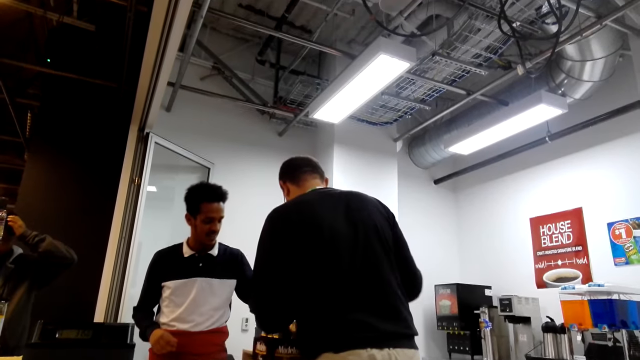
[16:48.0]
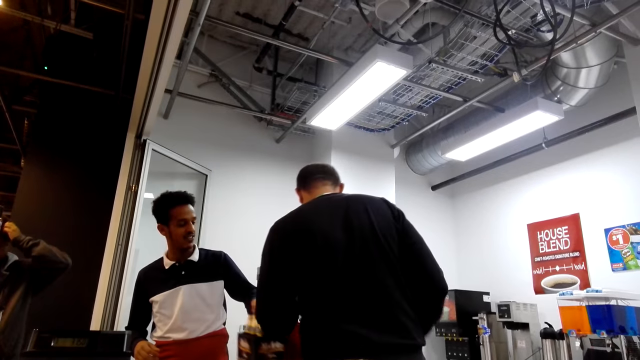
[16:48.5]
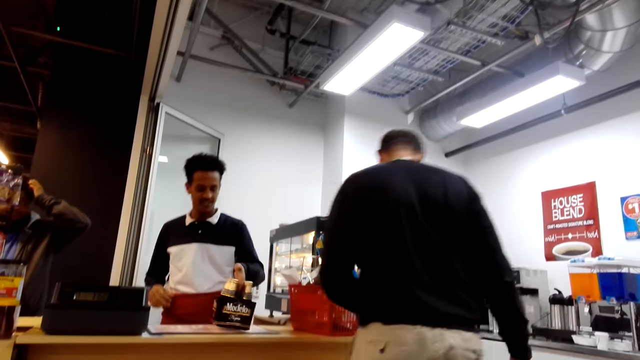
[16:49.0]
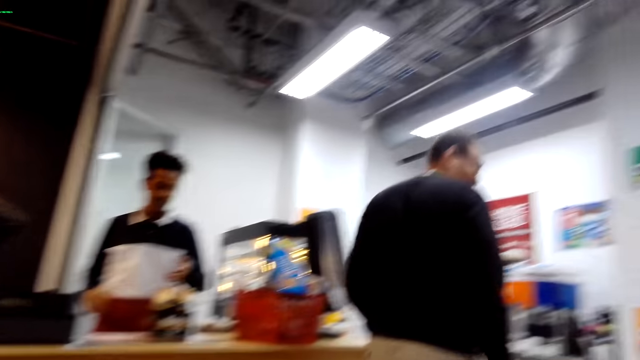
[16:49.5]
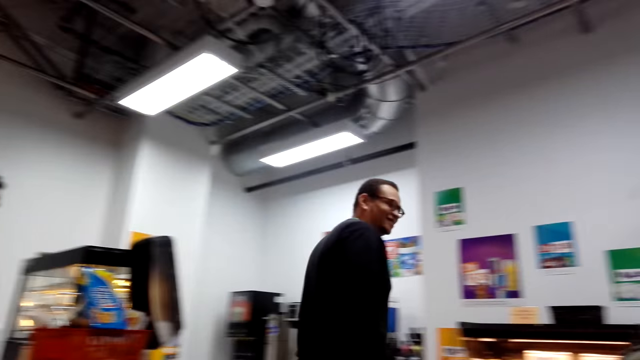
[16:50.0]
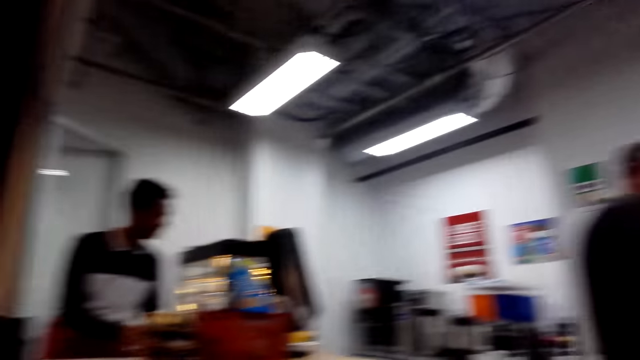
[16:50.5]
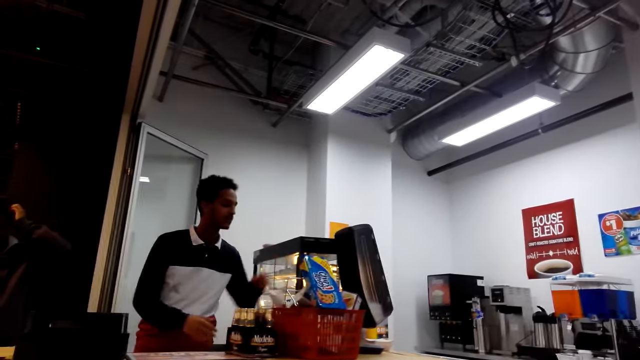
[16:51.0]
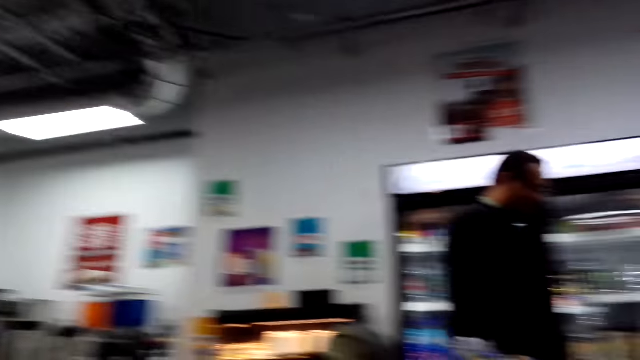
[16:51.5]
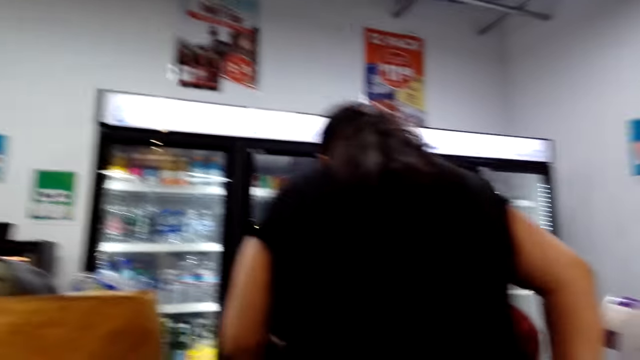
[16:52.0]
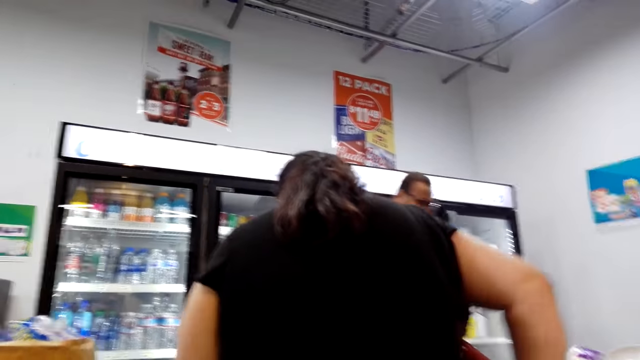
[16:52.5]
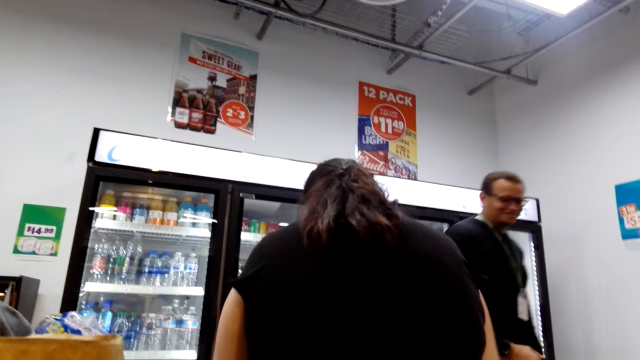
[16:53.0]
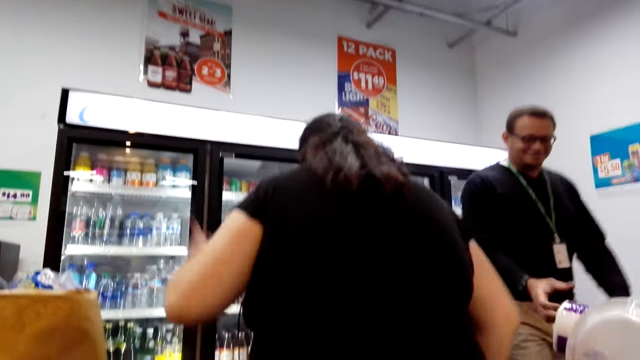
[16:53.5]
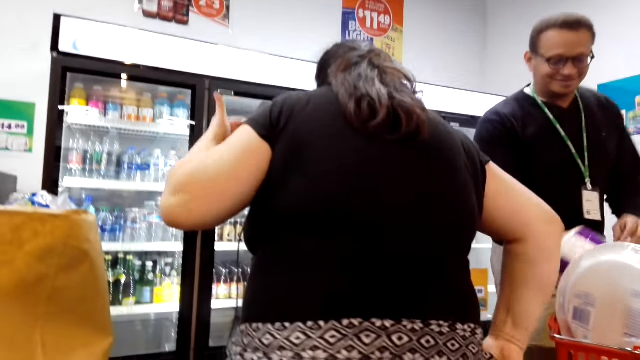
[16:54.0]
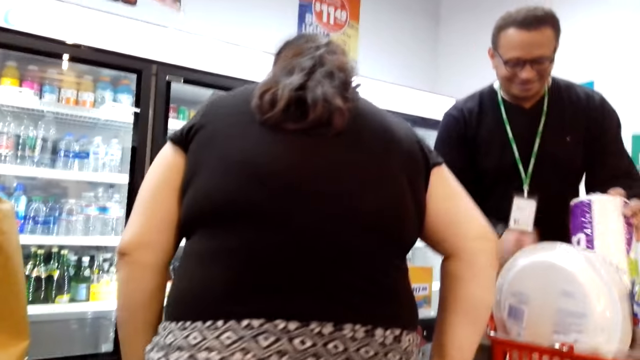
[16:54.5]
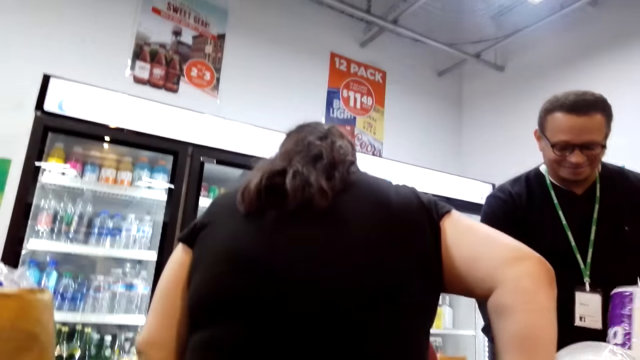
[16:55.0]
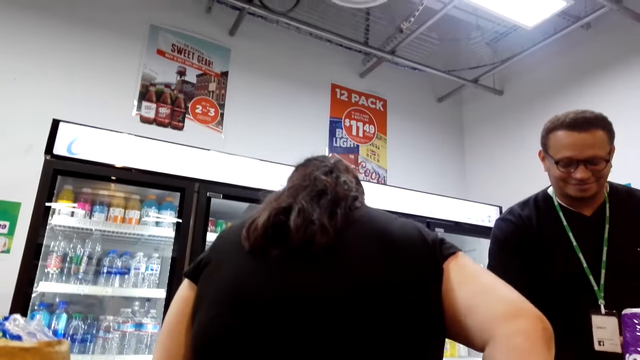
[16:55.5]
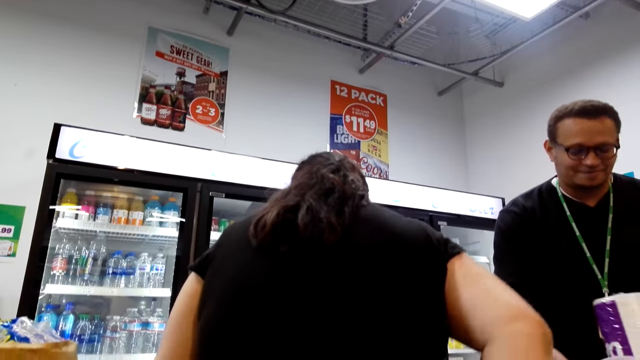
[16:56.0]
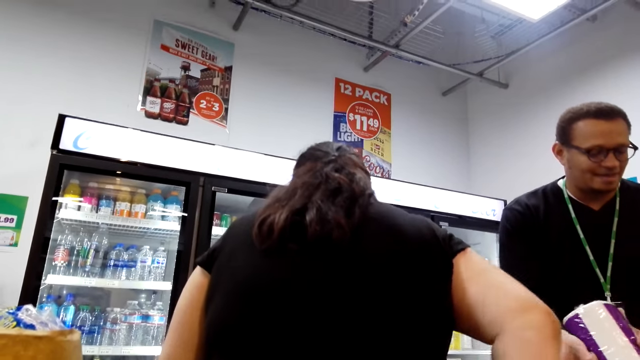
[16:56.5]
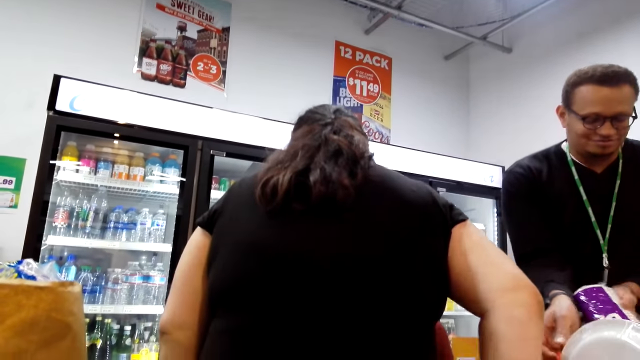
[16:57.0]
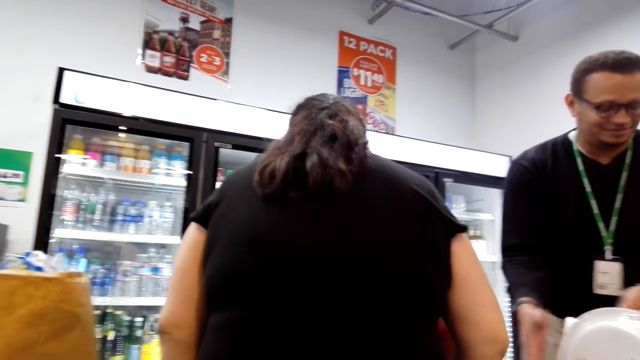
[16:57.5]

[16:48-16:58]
A man picks up the drinks and puts the drinks down. Another man walks in the supermarket.

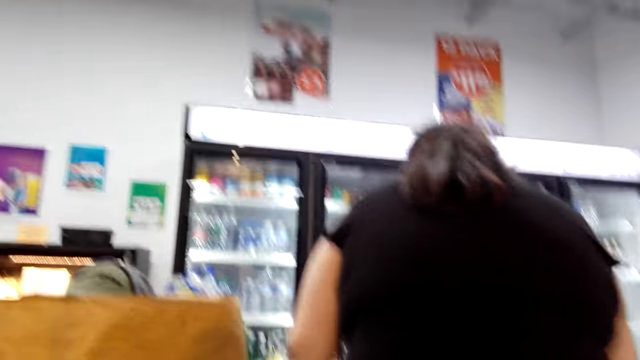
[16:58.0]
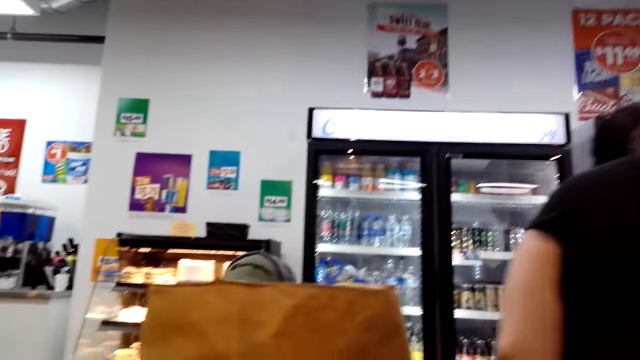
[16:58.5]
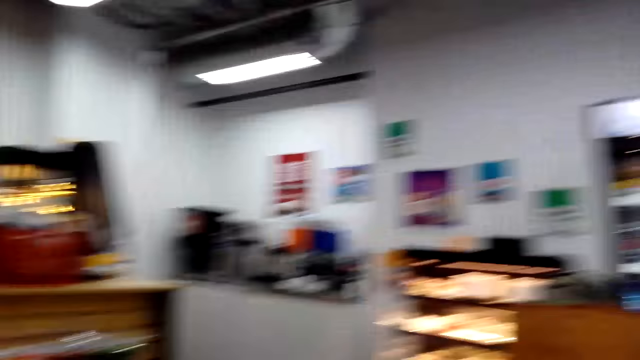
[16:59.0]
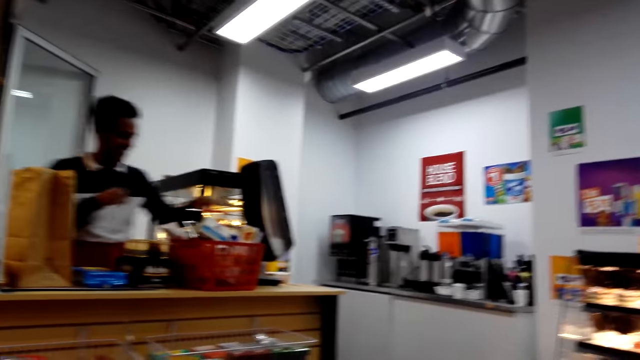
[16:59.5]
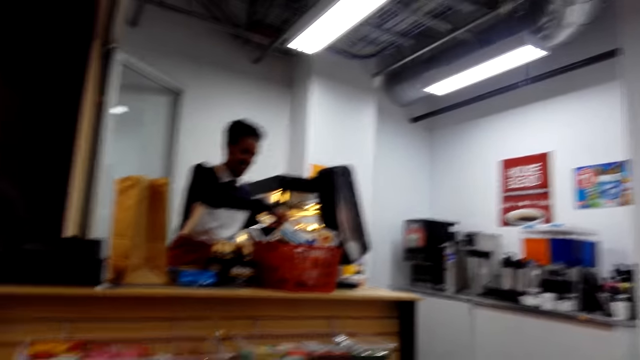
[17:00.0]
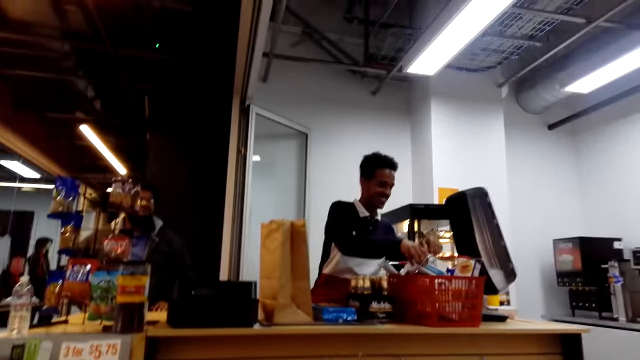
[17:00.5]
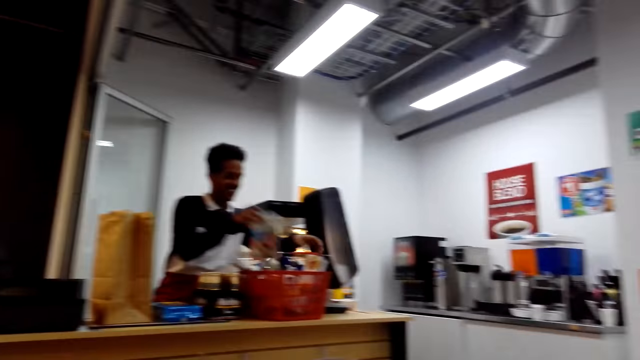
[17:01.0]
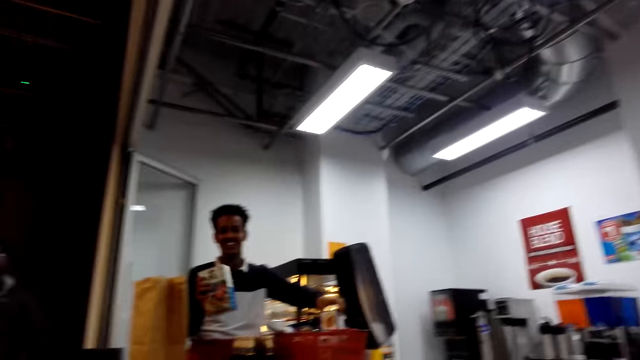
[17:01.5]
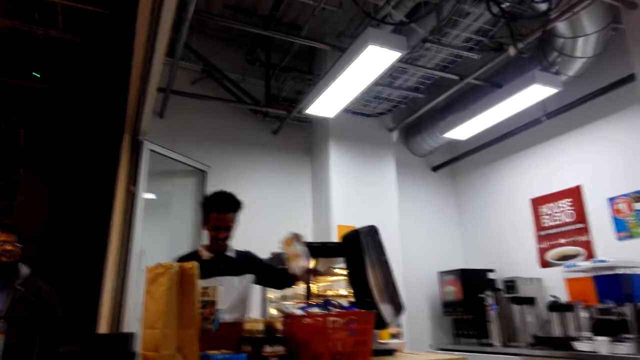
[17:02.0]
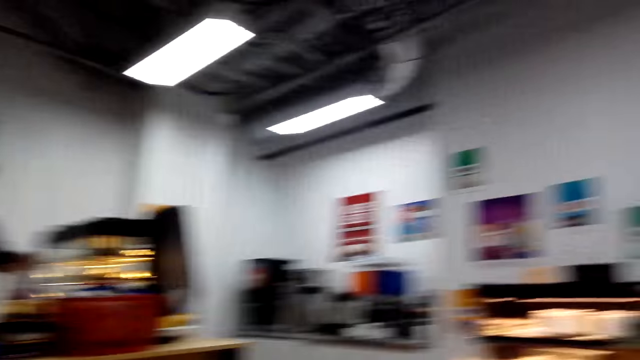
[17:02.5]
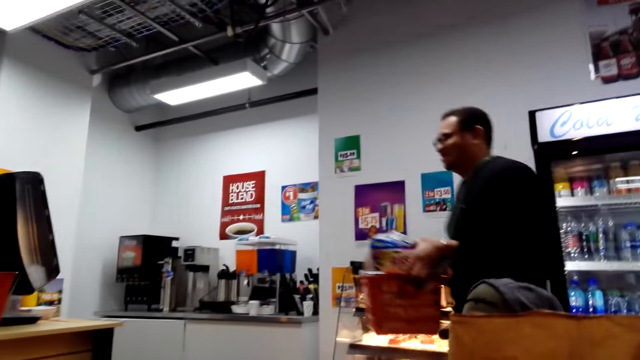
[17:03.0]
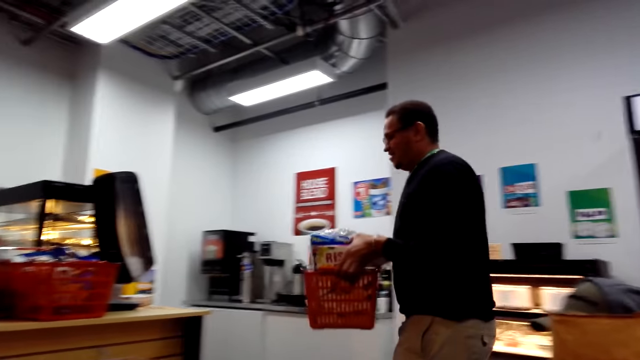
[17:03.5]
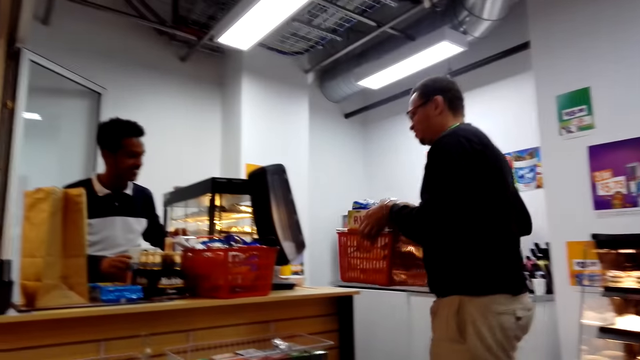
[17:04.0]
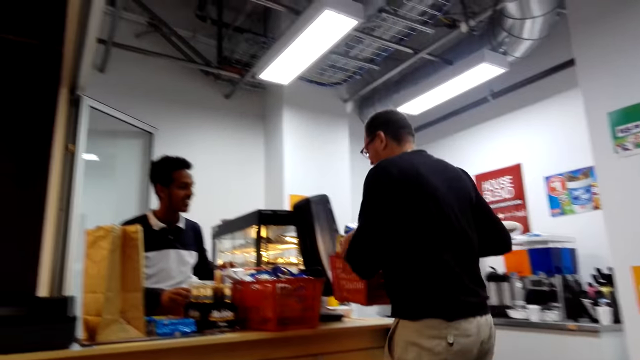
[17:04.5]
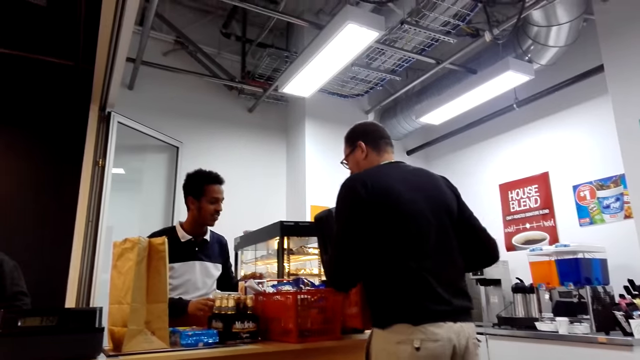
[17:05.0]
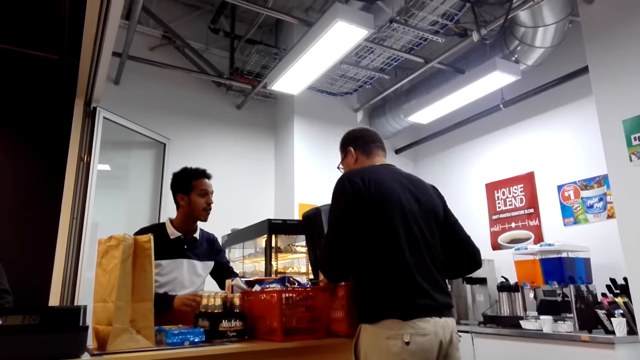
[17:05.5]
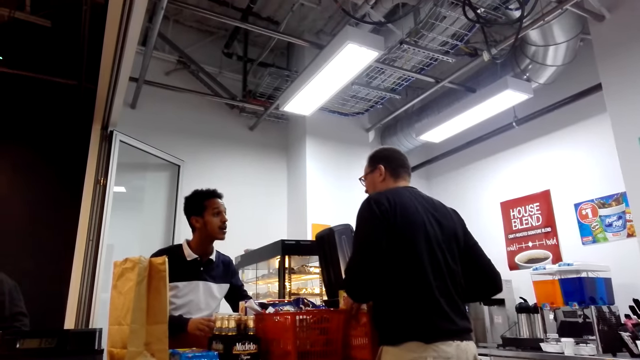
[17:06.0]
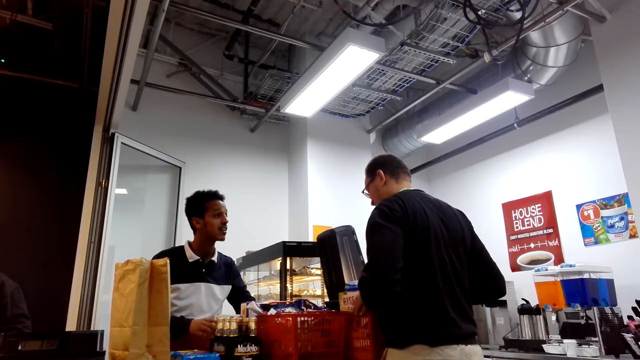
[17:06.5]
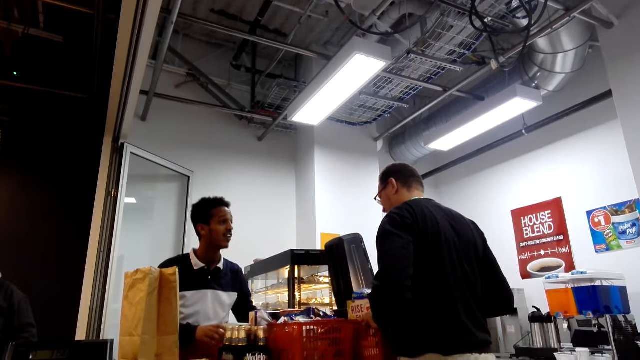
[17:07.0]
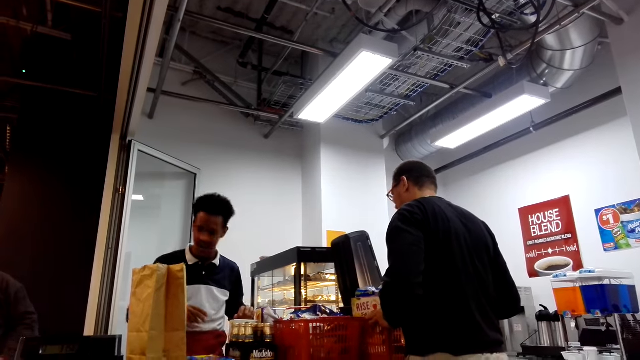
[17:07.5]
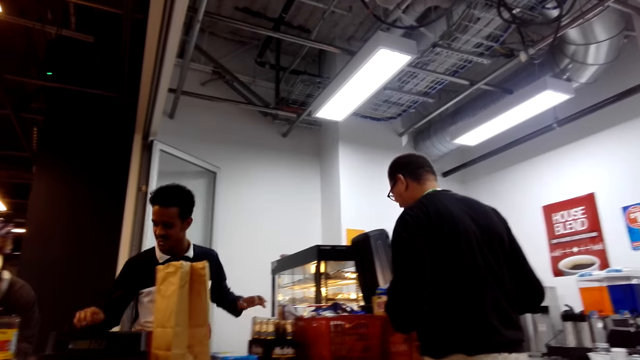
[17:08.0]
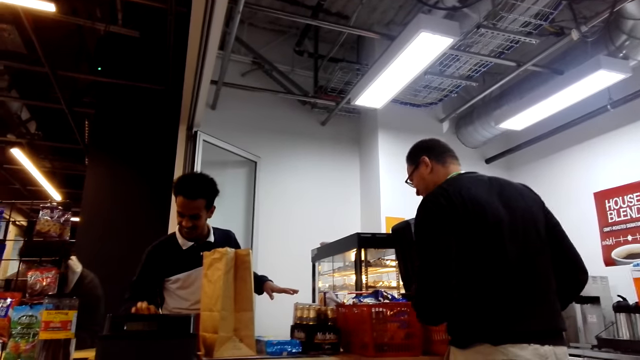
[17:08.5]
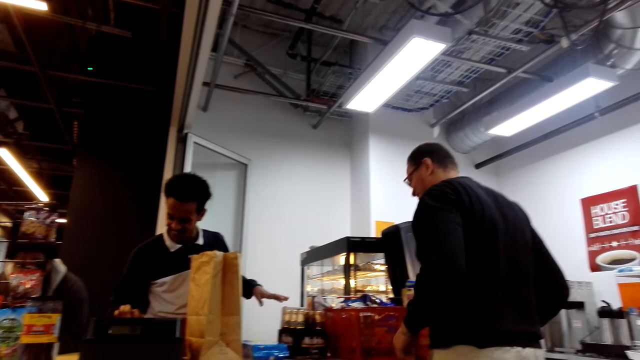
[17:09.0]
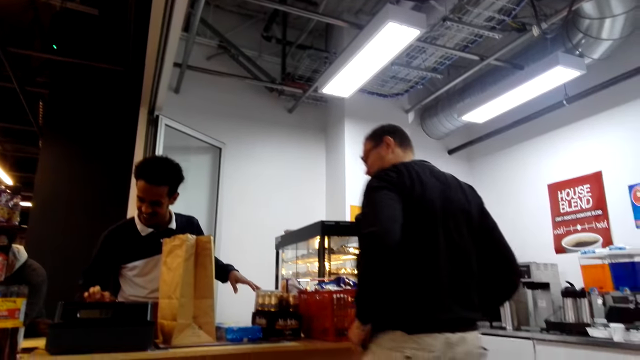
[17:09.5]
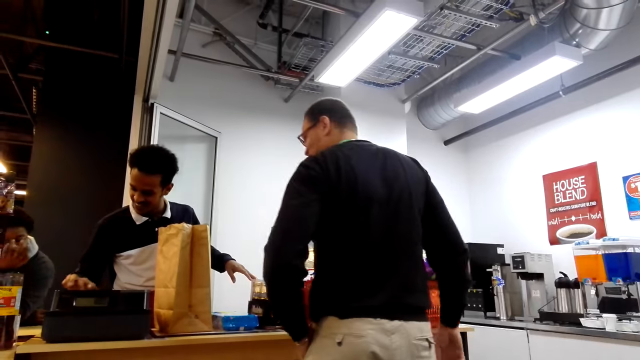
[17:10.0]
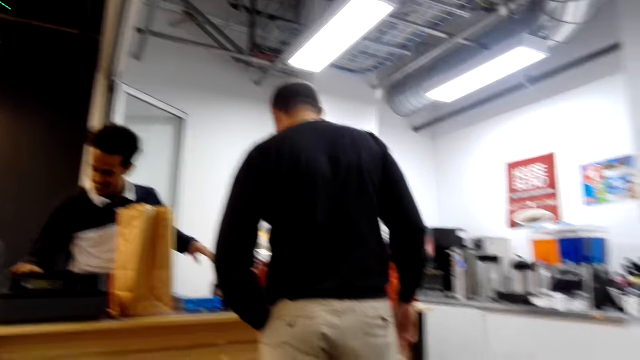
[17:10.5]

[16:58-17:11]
A man picks up something from the shopping basket and puts something down. Another man walks in the supermarket and puts the shopping basket down. The first man dials the machine.
